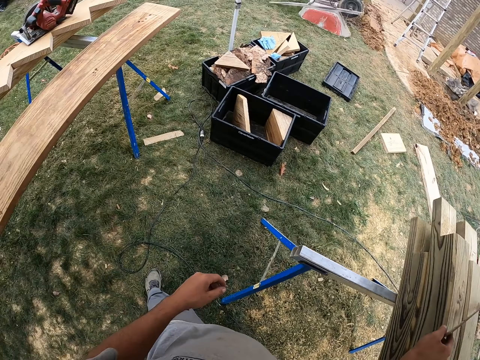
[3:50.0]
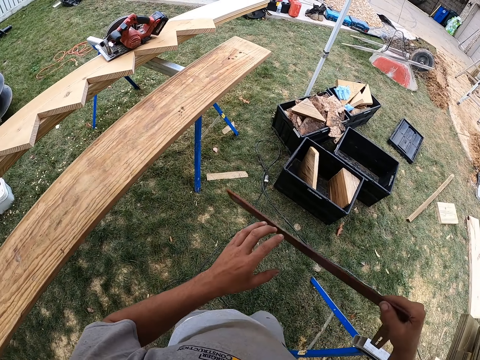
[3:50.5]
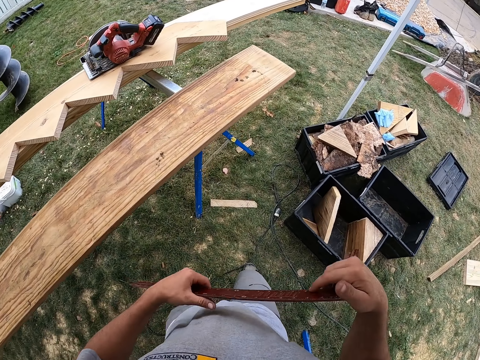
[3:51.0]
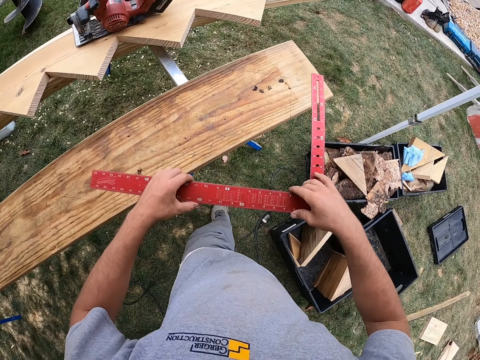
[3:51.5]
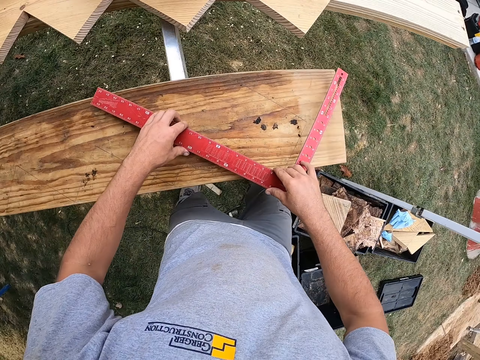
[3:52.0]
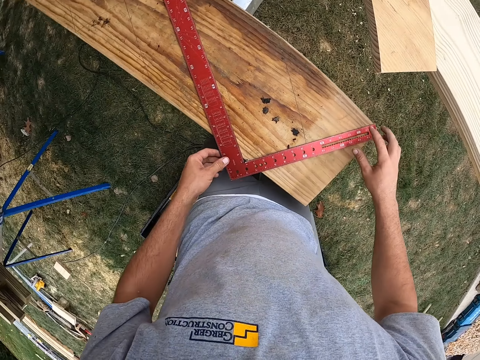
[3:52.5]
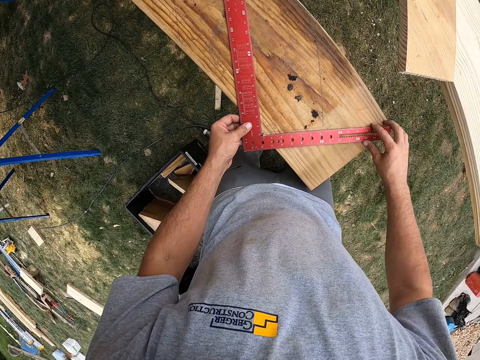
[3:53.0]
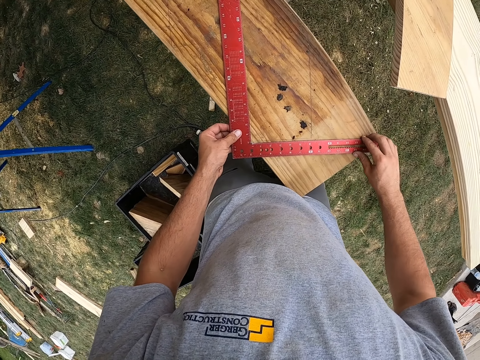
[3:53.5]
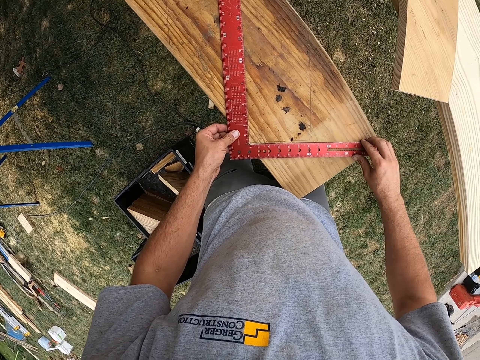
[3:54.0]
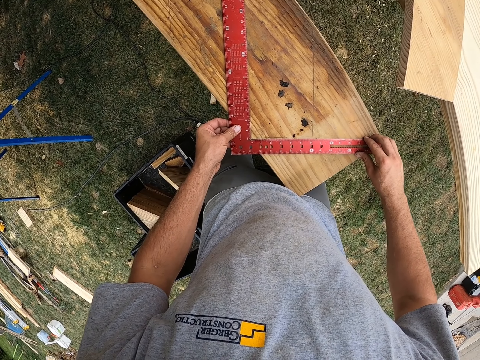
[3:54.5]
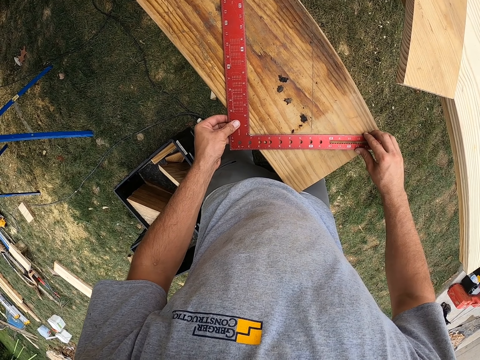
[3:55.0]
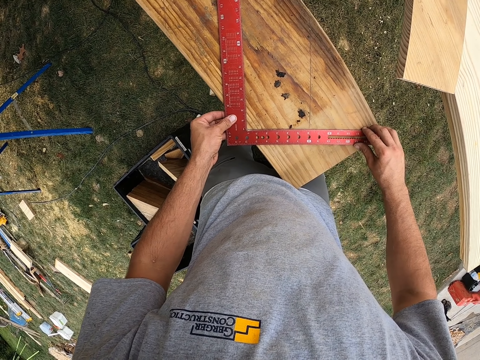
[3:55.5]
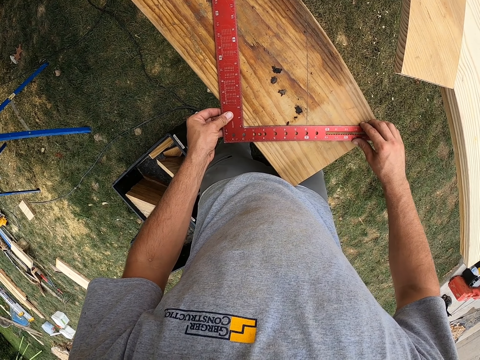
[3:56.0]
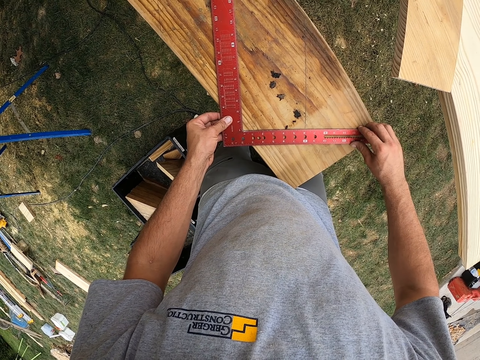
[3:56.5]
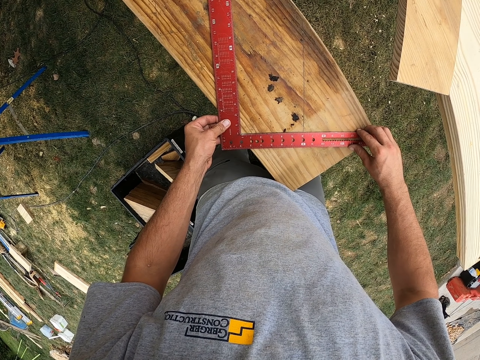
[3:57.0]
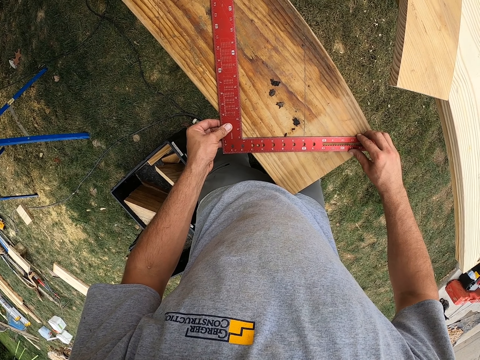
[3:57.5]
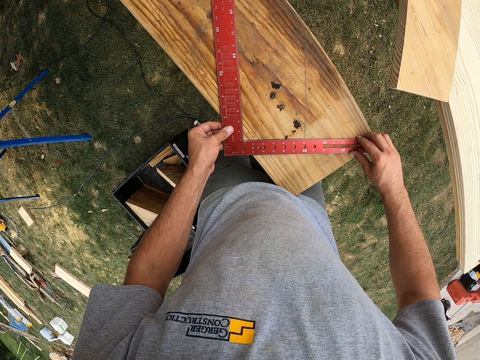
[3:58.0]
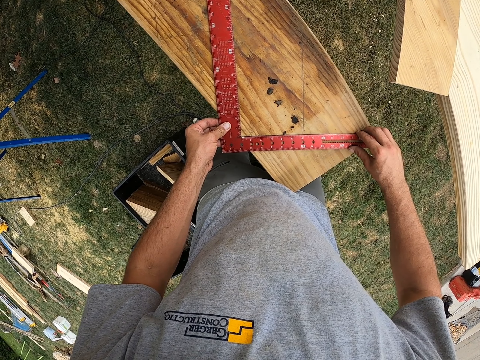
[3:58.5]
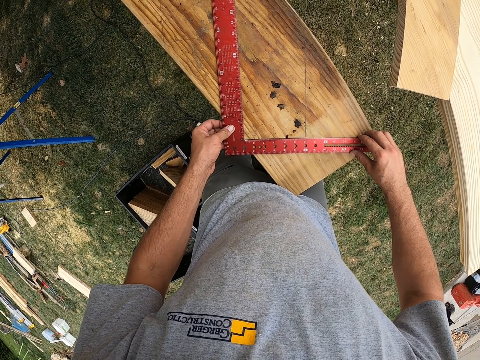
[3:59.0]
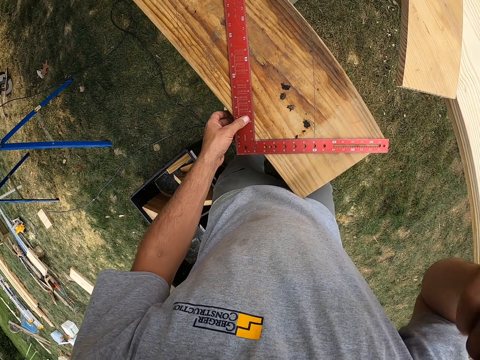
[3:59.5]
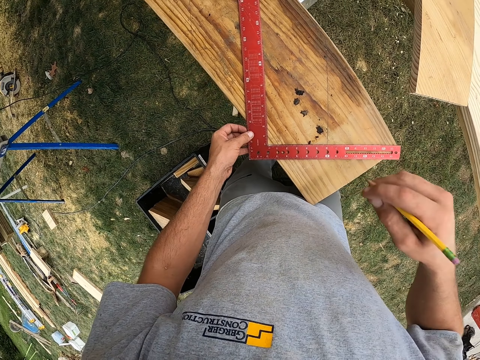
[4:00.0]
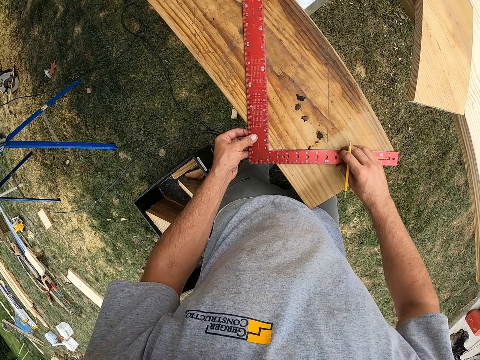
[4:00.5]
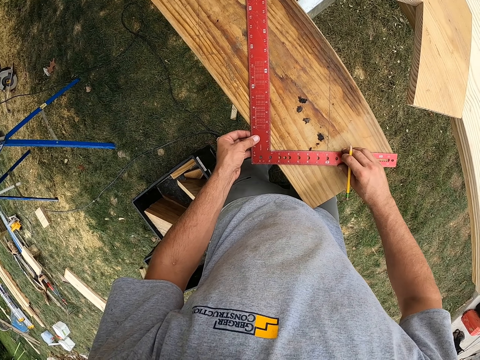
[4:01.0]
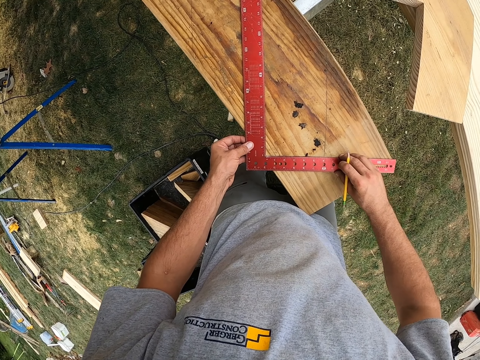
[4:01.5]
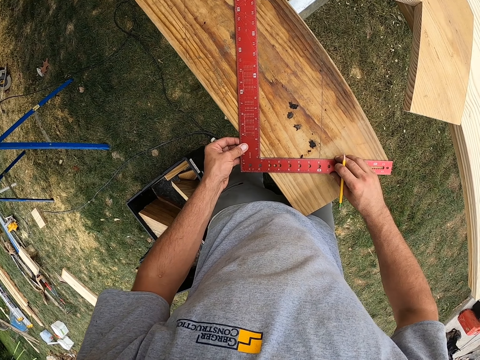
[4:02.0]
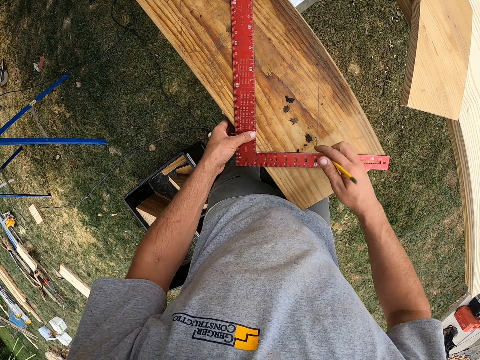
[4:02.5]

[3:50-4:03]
The camera wearer takes an angle ruler from the woods. He positions the ruler in his hands on the way to the marked wood on the stand. He drops the ruler on the wood. He measures the wood with the ruler. He takes the pencil from his ear. He measures the wood with the ruler.

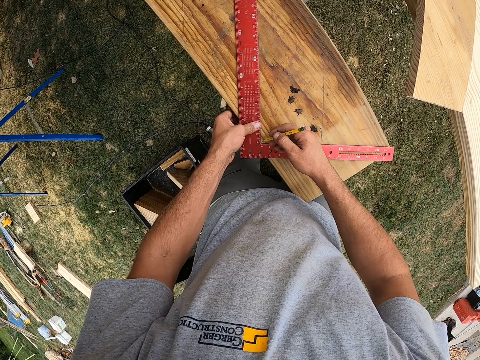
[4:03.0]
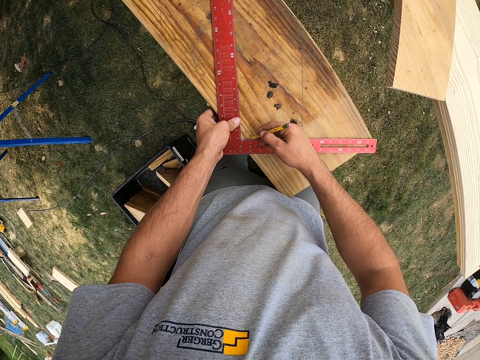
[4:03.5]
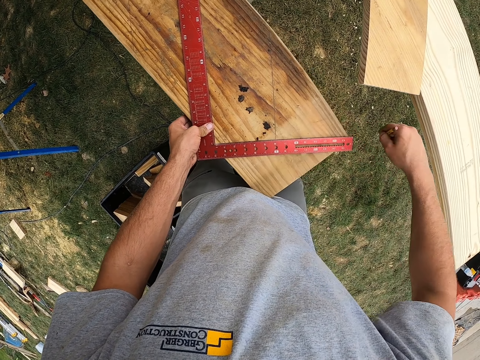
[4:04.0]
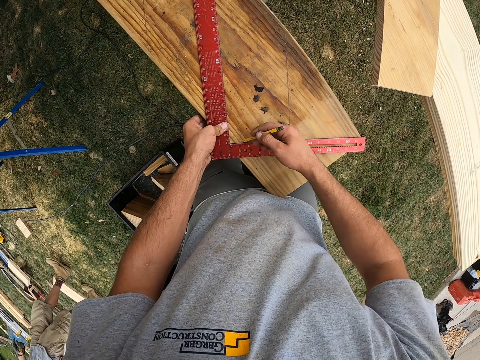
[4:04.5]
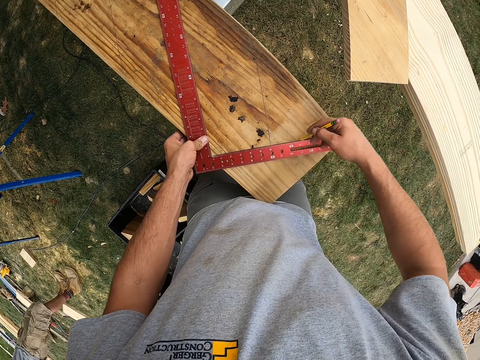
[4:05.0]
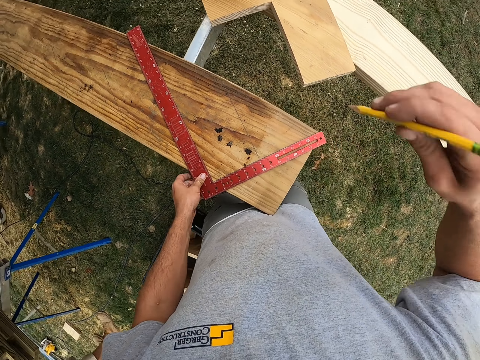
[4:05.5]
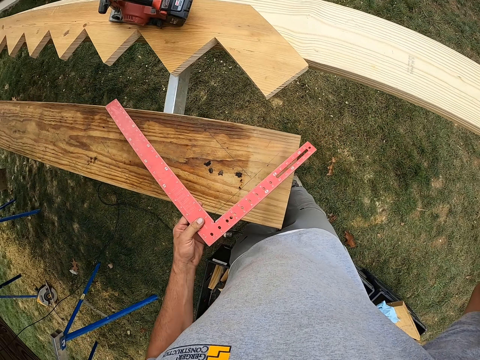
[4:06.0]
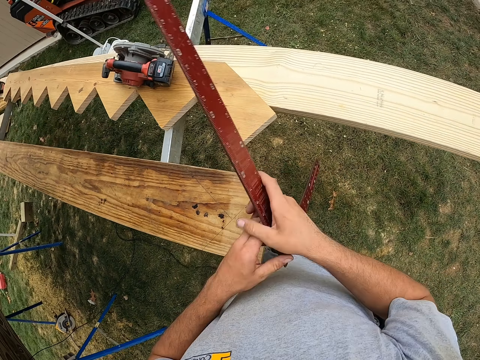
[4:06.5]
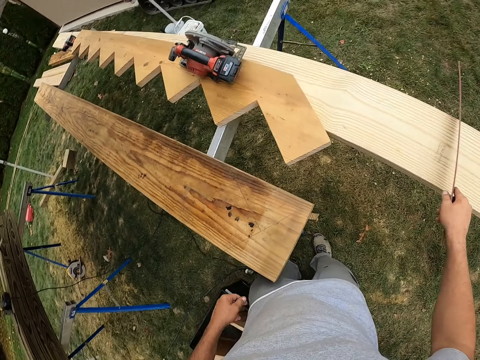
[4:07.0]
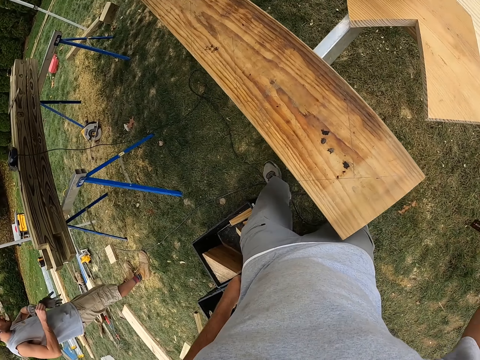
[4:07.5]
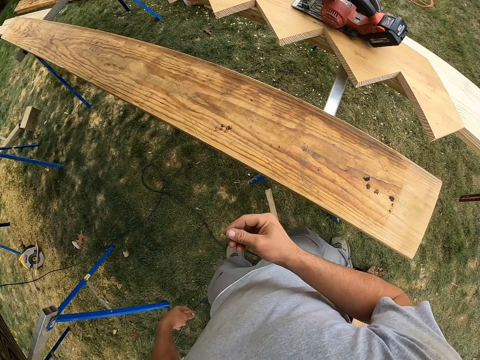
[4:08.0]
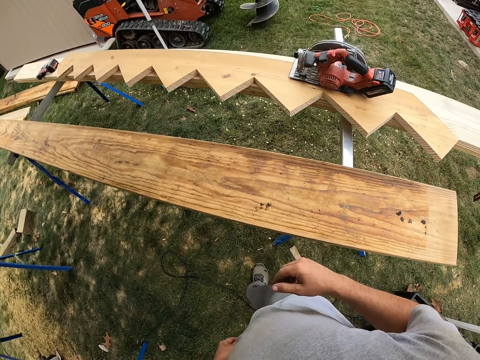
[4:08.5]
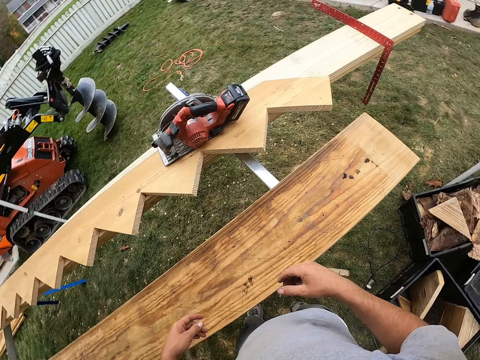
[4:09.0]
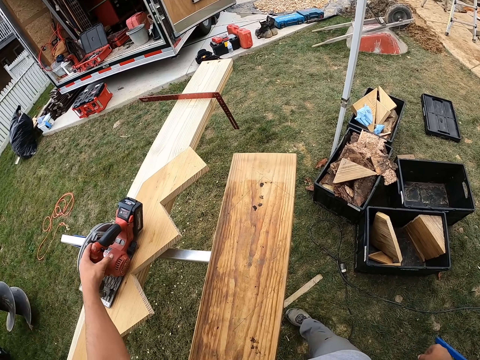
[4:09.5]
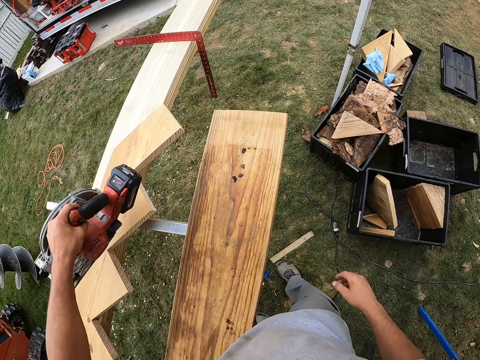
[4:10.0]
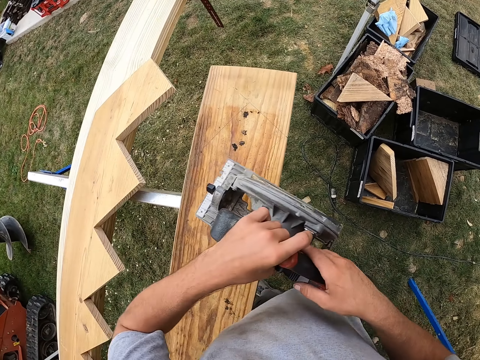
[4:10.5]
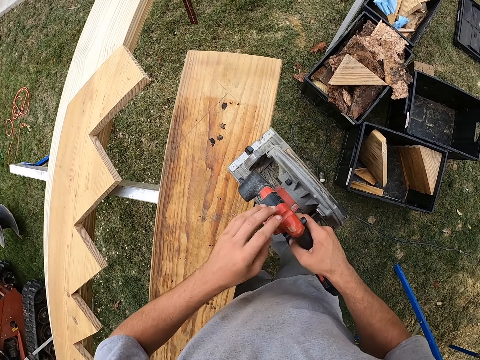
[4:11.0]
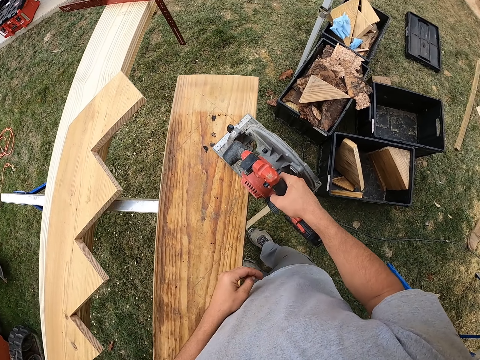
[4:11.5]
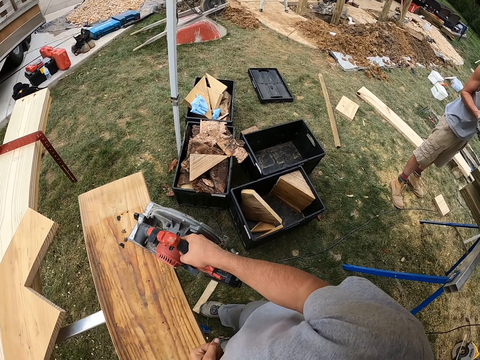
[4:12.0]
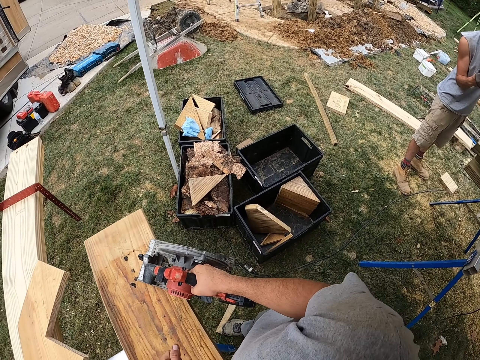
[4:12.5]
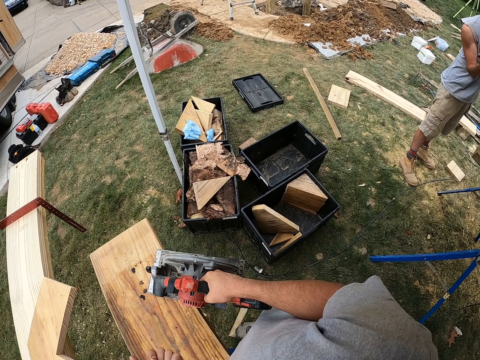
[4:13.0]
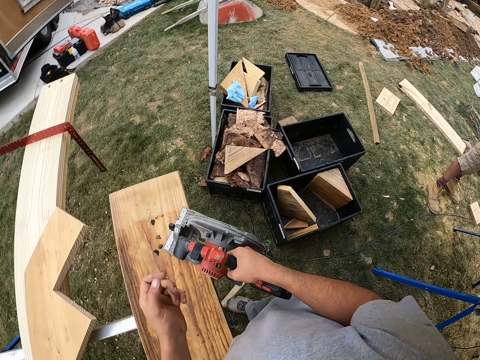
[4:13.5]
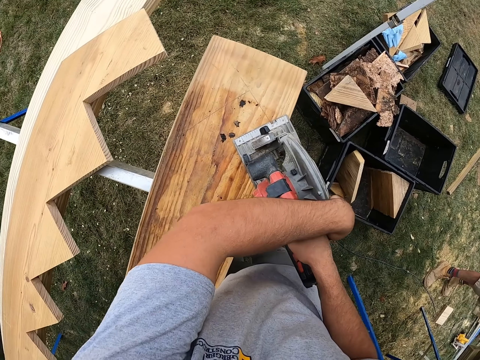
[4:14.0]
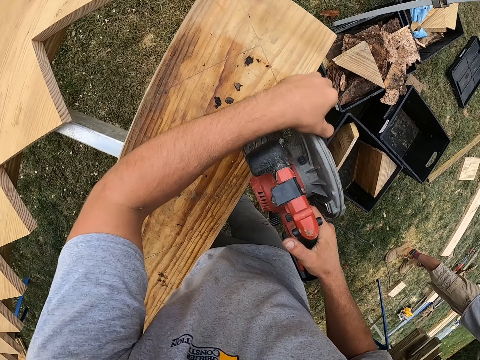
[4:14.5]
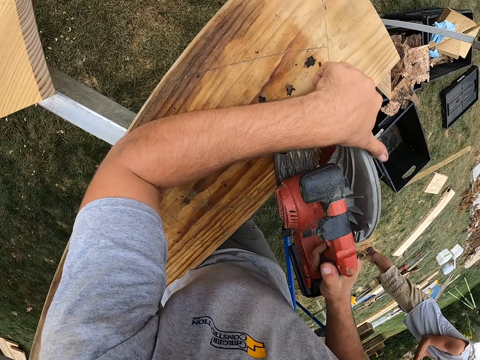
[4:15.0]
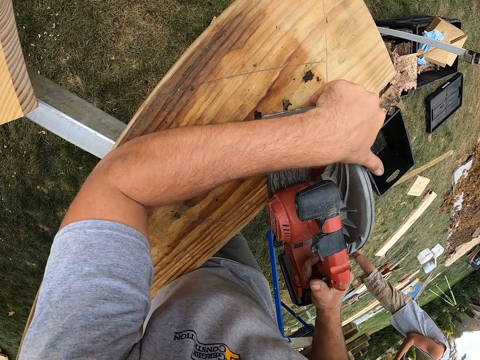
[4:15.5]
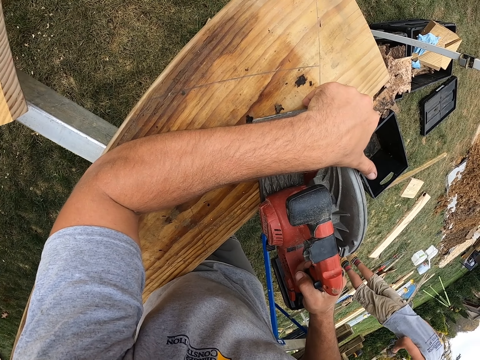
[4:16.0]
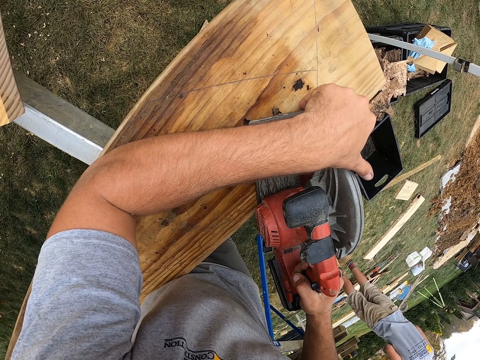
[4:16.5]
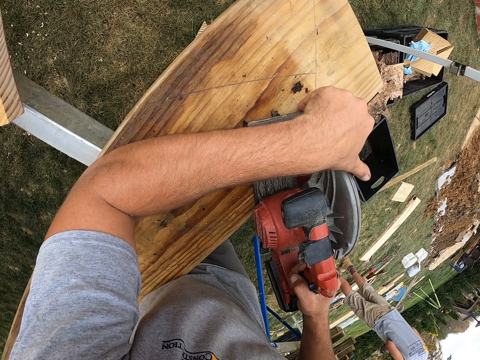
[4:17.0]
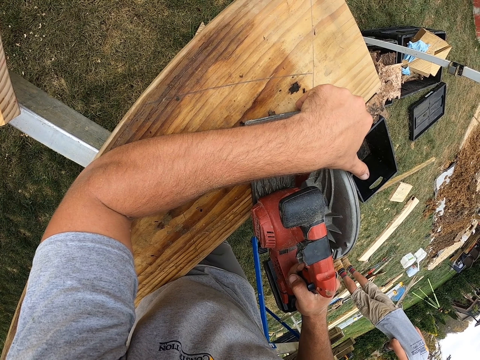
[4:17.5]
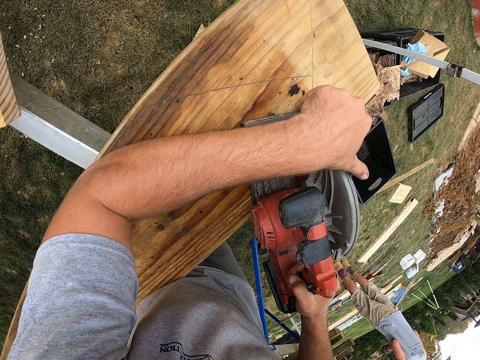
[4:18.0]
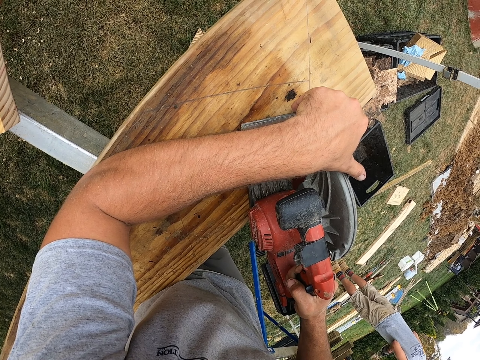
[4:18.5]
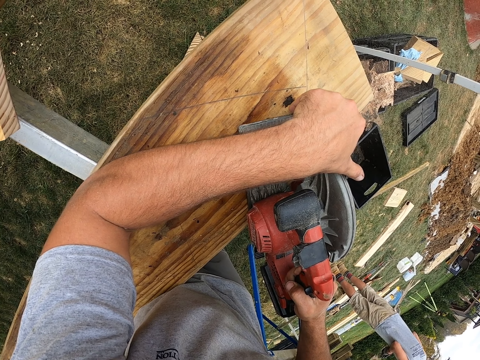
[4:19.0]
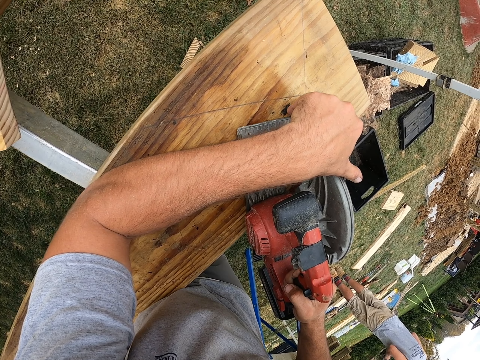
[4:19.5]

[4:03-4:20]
The camera wearer marks the wood with a pencil. They return the pencil to the ear. They lift the ruler from the wood. They shift the ruler to the right hand. They drop the ruler on another wood on the stand. They walk along the marked wood on the stand. They pick up the saw from the shaped wood on the stand. They shift the saw to the right hand. They cut the marked wood with the saw.
